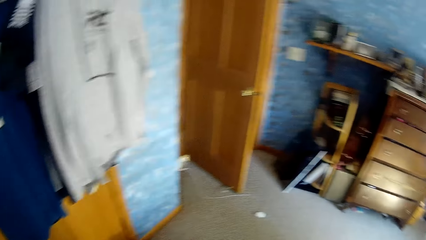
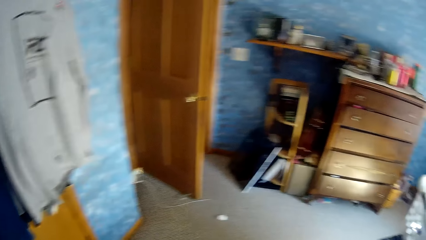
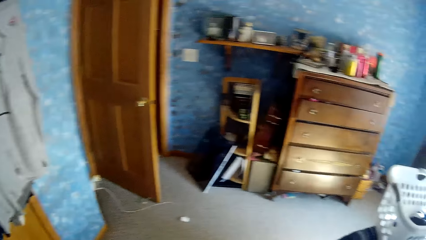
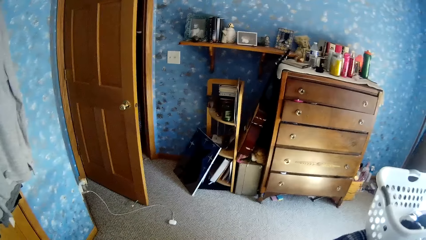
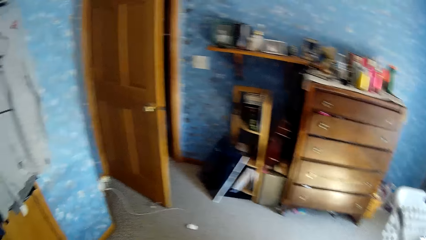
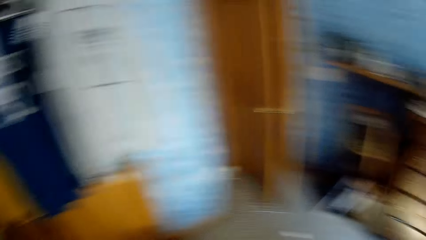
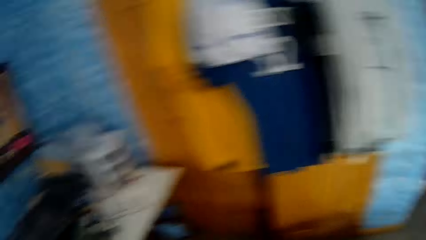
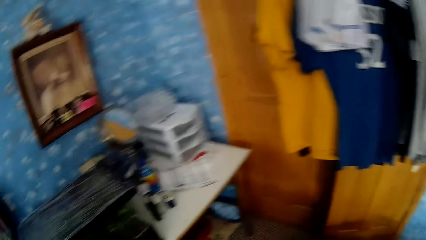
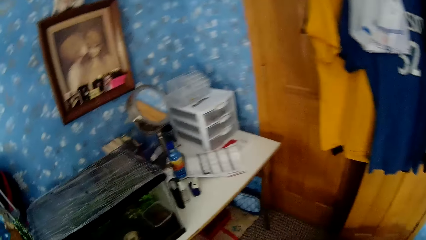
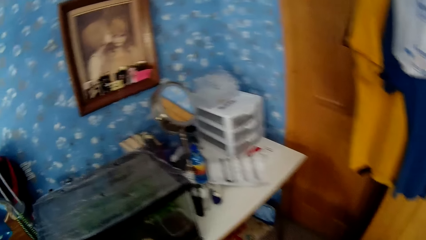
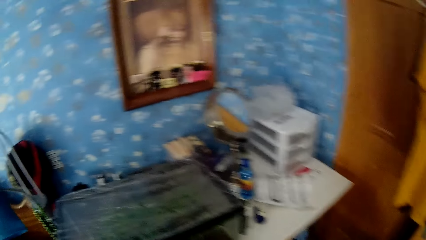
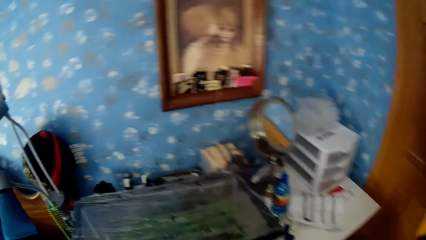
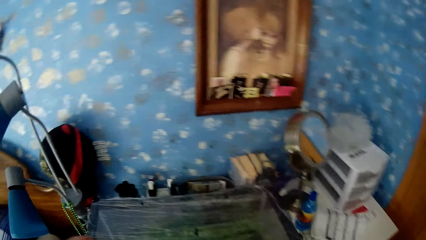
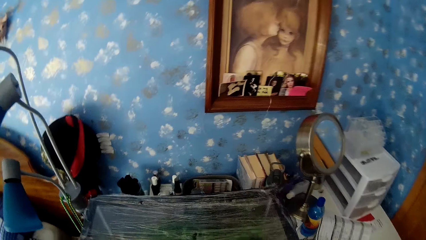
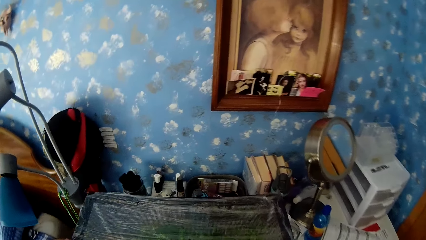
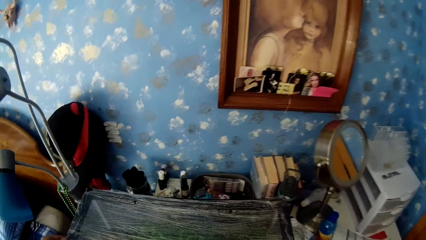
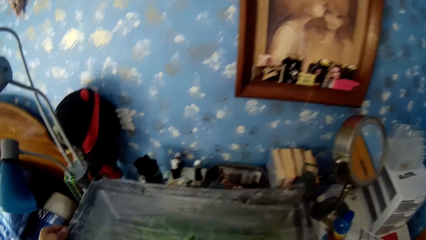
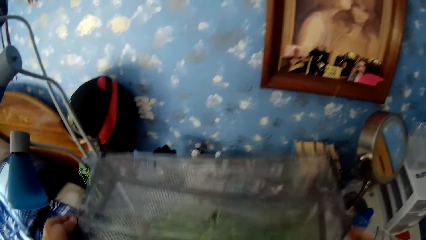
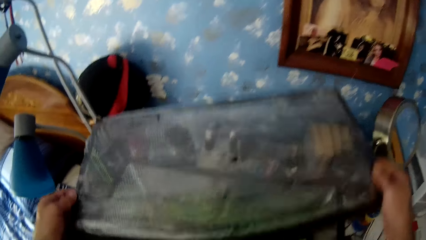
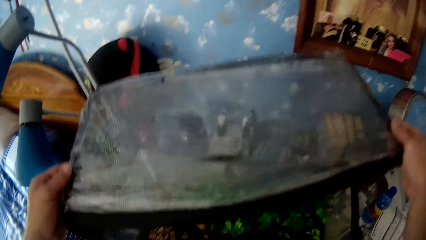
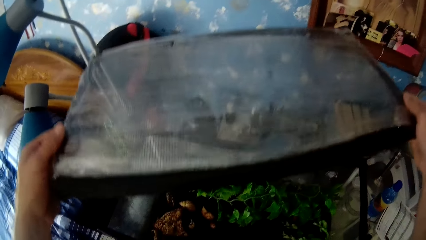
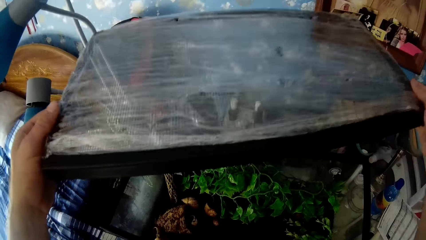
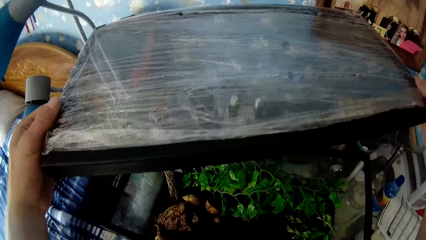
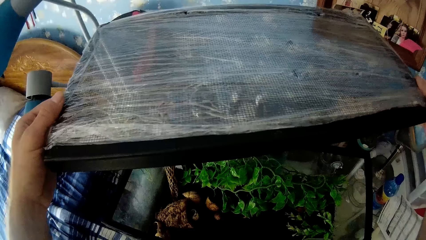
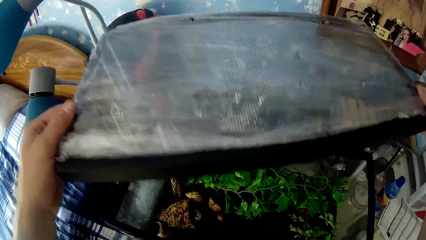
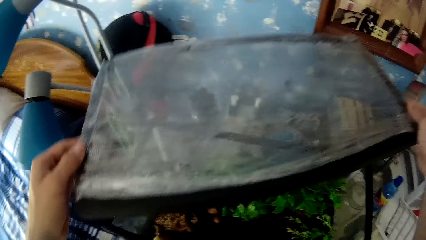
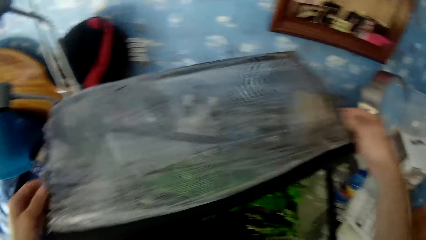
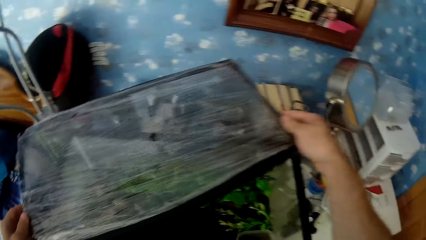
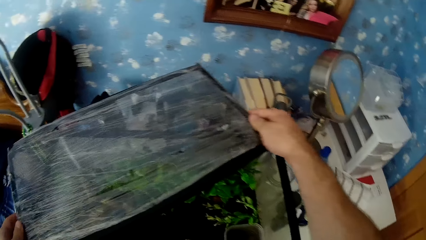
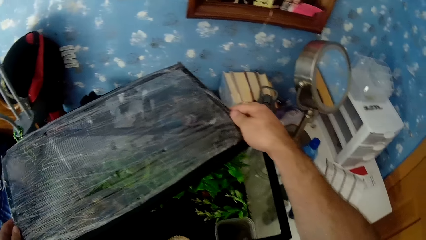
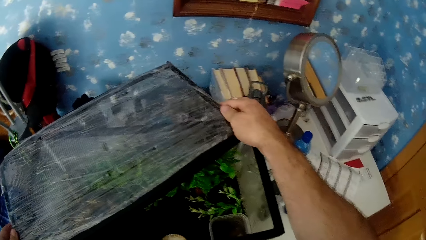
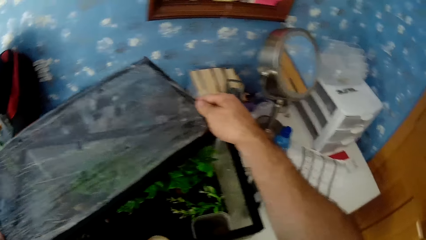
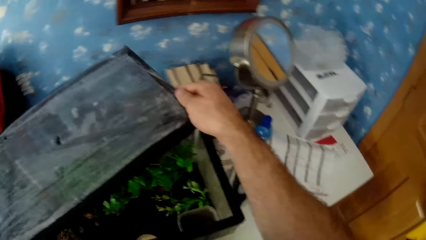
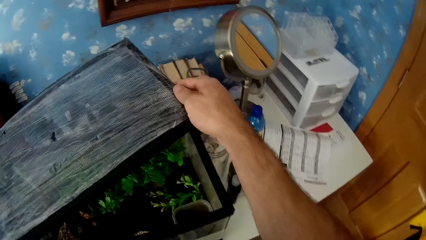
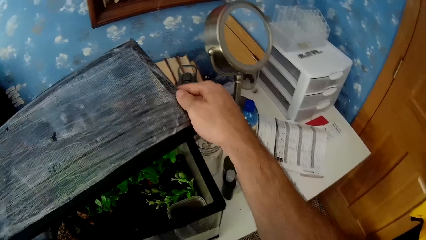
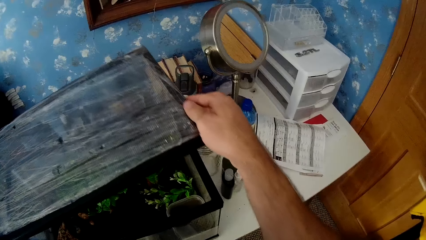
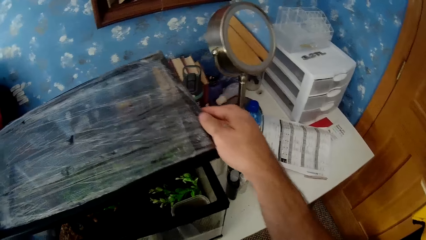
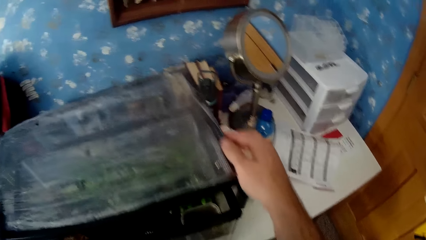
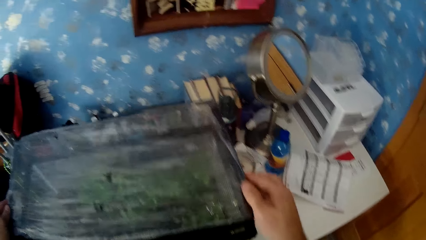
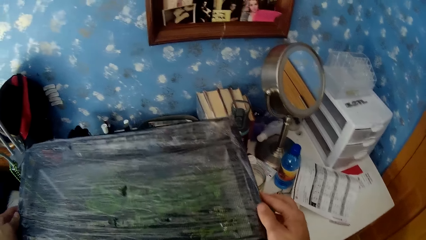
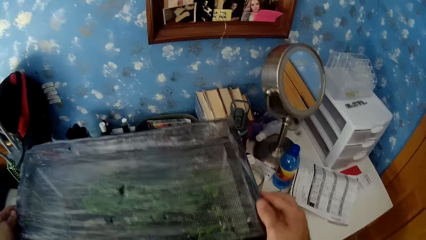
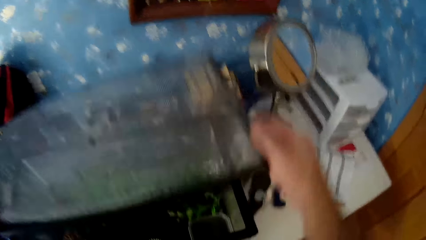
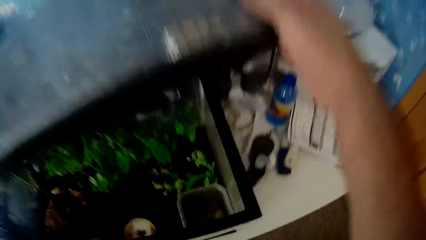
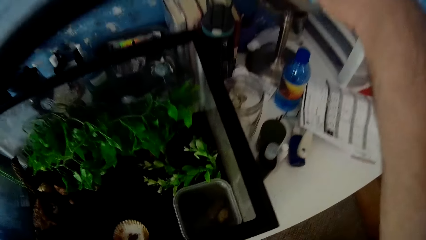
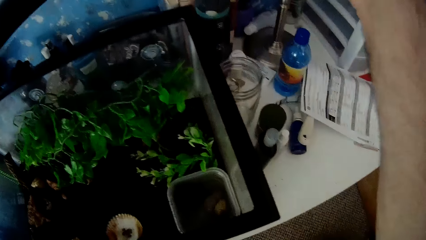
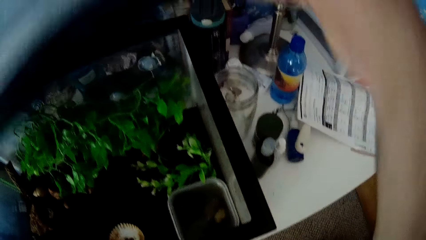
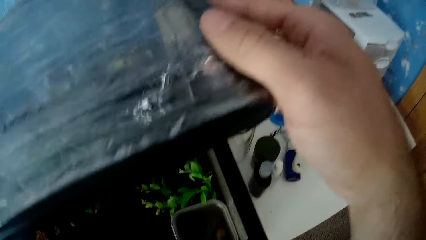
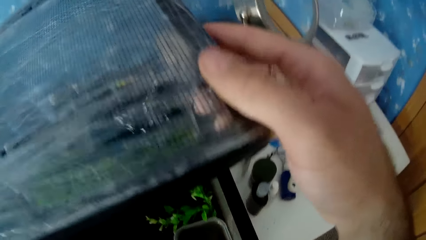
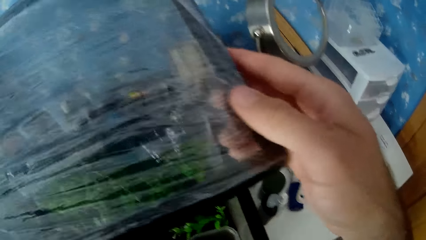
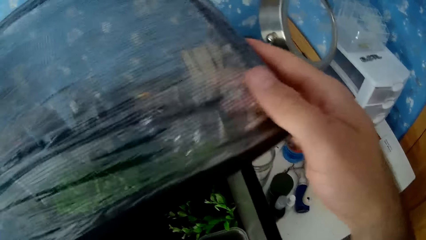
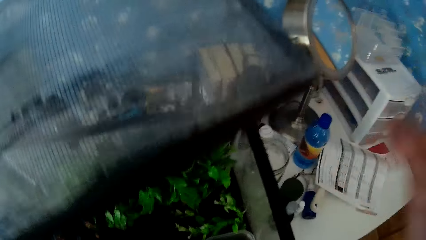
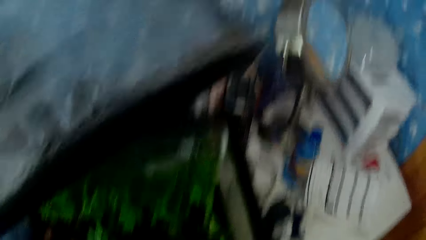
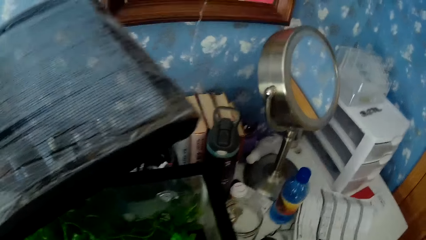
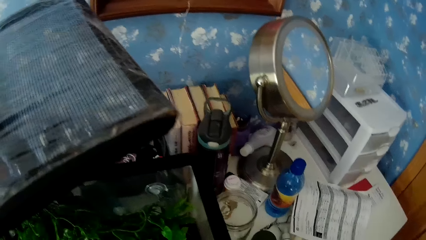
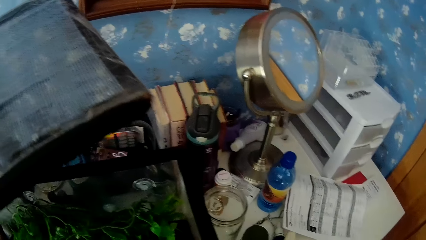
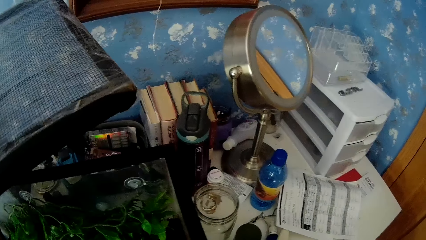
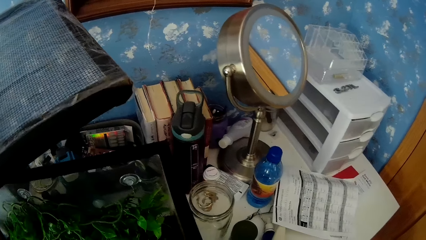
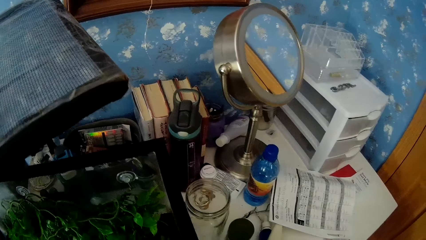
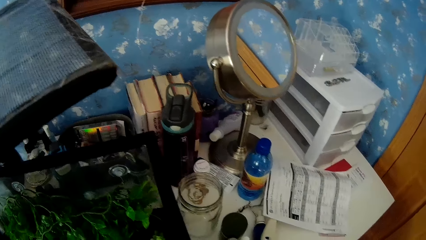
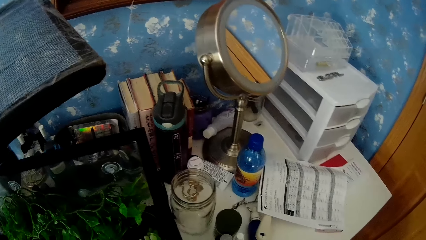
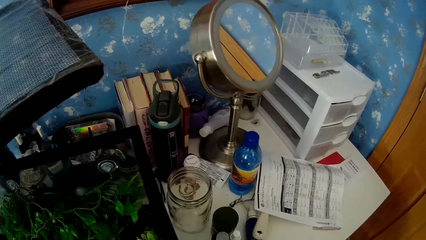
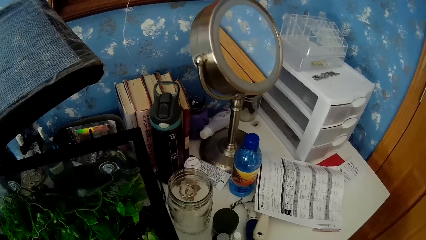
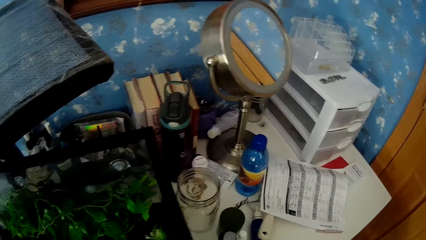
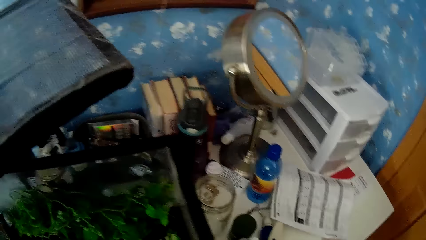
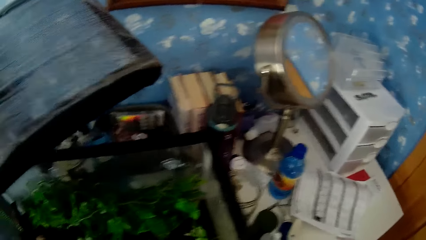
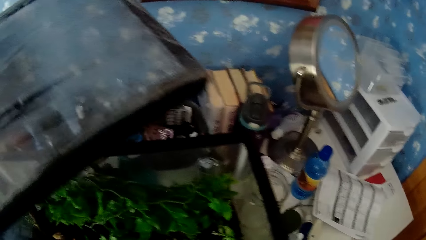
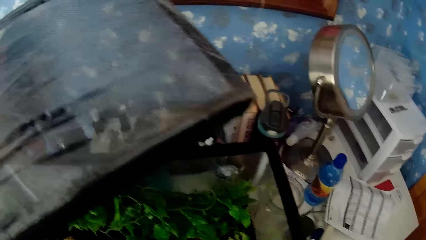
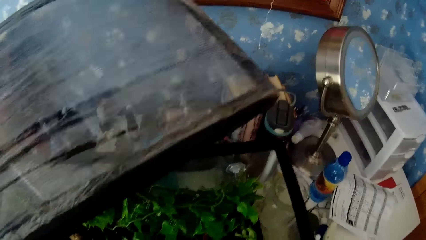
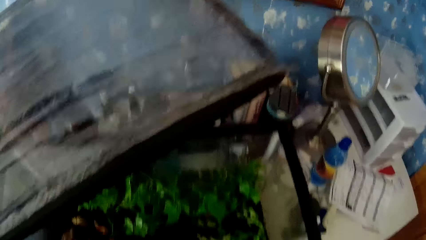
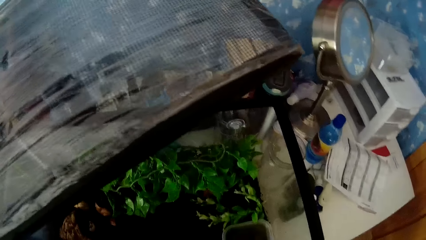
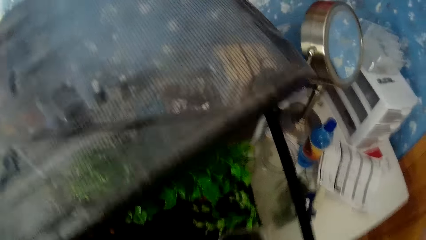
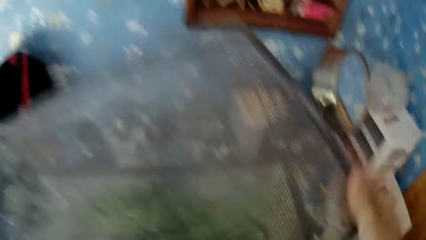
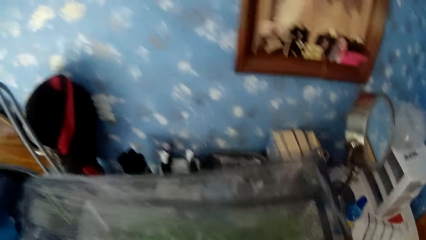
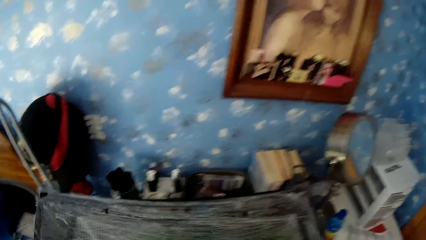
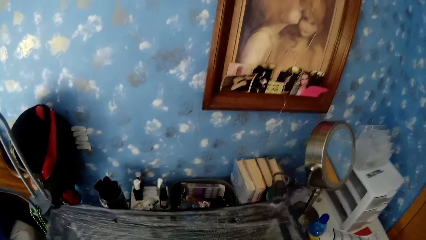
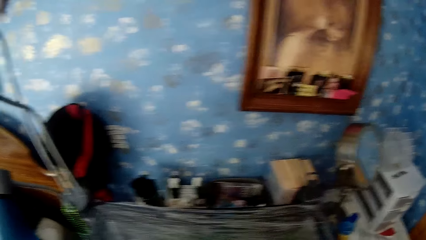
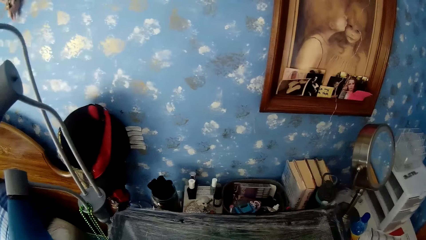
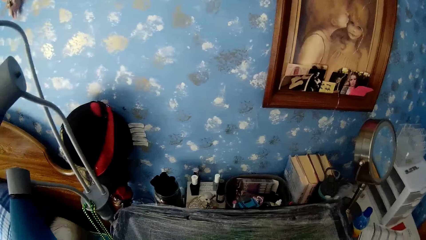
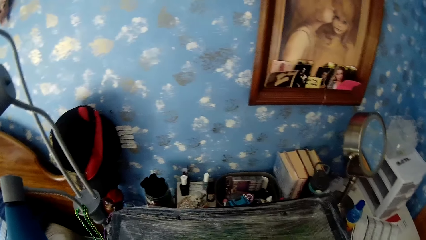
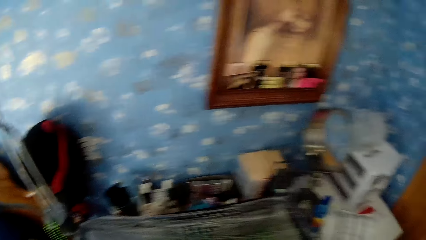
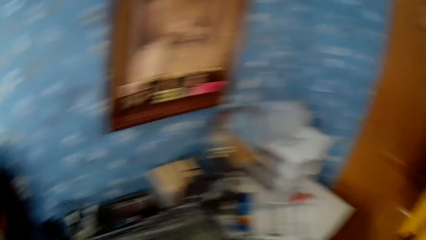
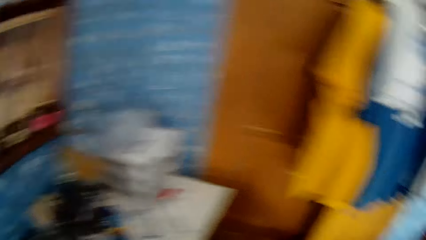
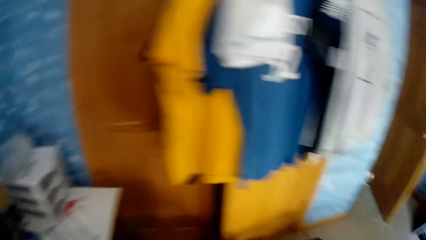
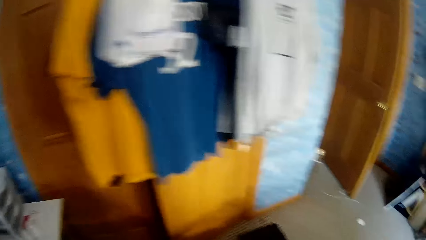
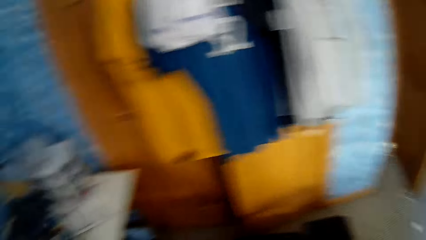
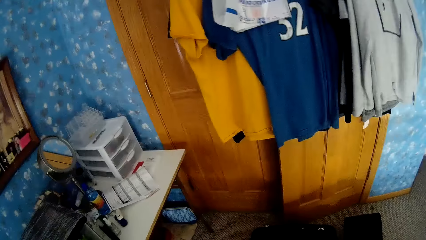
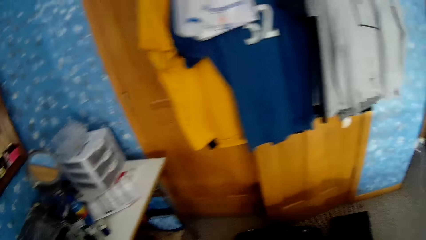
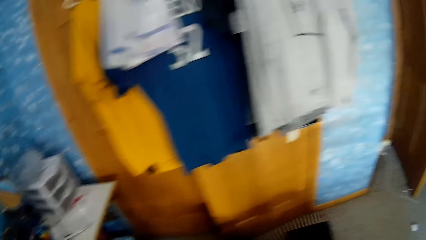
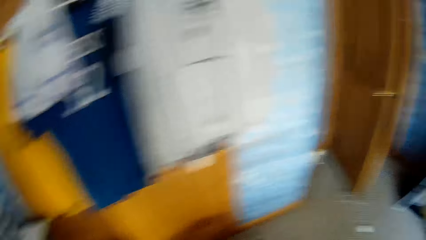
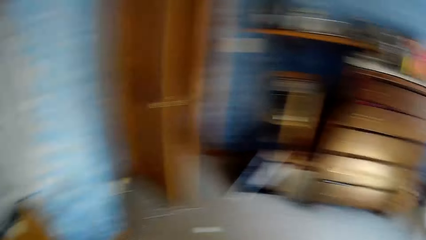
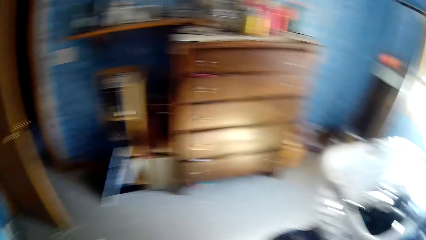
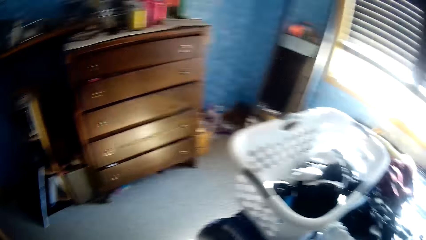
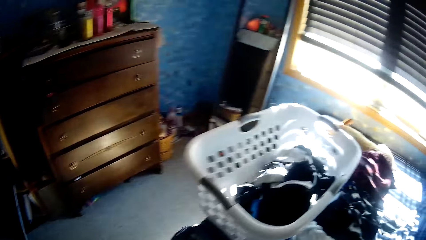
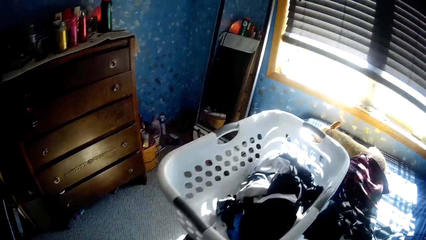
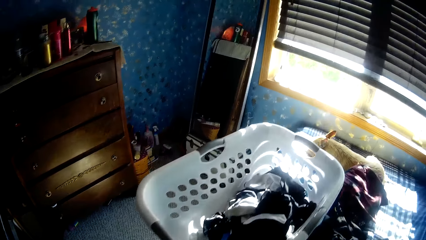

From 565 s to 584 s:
The camera wearer picks up something. They open the aquarium. They close the aquarium. They put down something. They look around.
